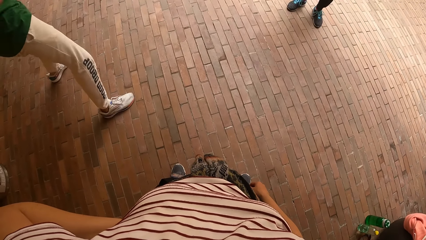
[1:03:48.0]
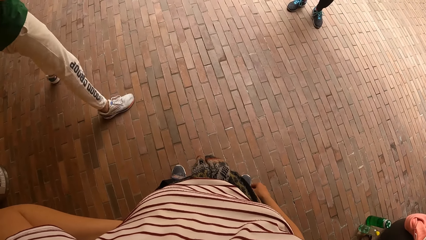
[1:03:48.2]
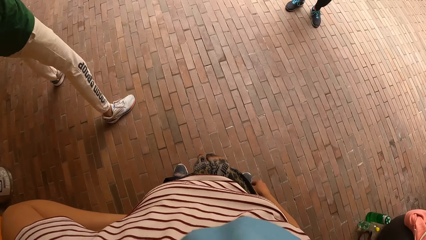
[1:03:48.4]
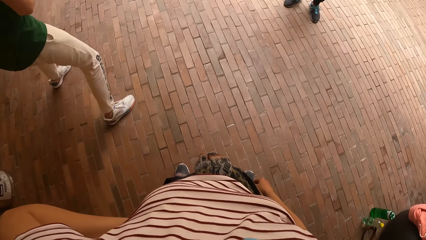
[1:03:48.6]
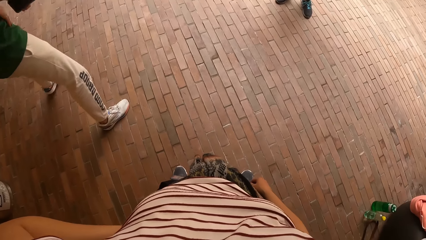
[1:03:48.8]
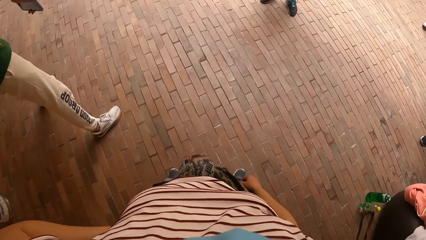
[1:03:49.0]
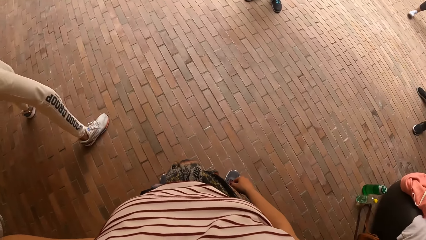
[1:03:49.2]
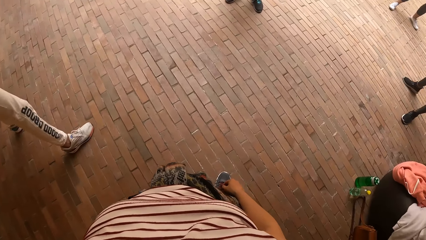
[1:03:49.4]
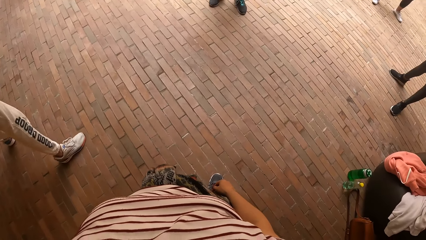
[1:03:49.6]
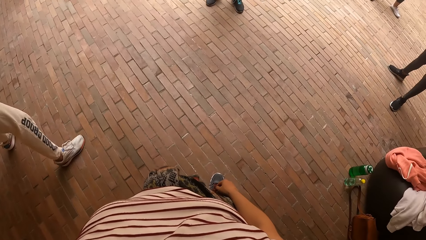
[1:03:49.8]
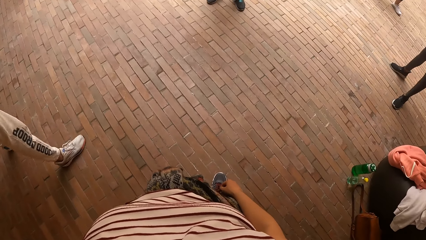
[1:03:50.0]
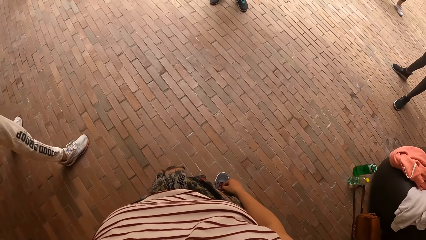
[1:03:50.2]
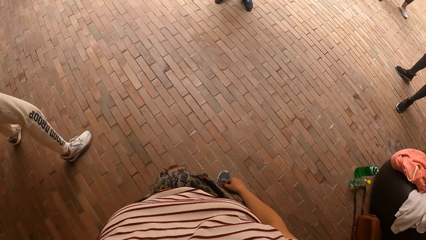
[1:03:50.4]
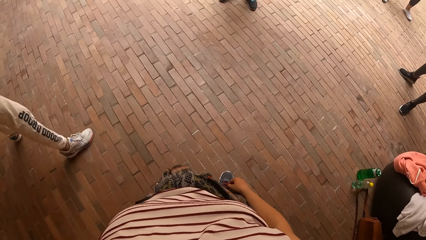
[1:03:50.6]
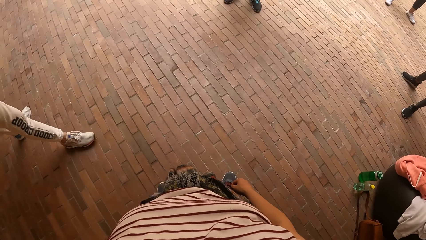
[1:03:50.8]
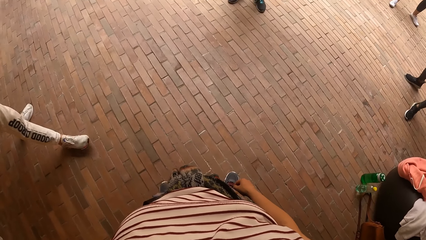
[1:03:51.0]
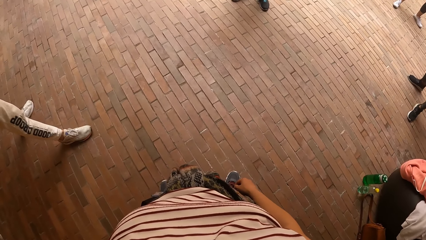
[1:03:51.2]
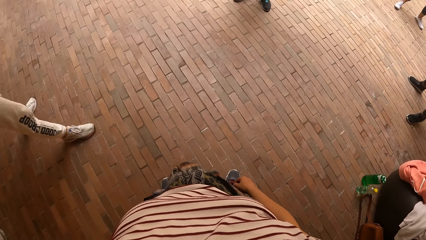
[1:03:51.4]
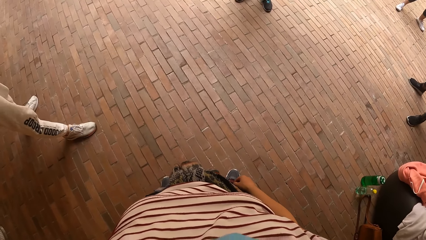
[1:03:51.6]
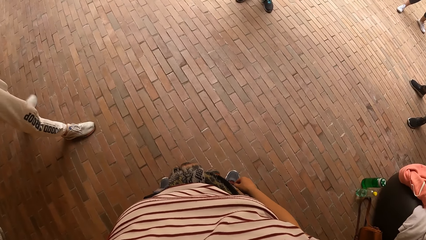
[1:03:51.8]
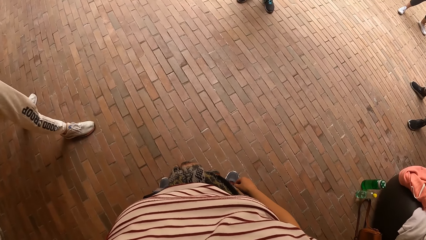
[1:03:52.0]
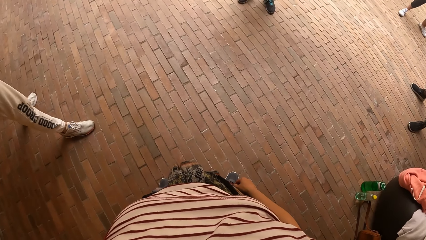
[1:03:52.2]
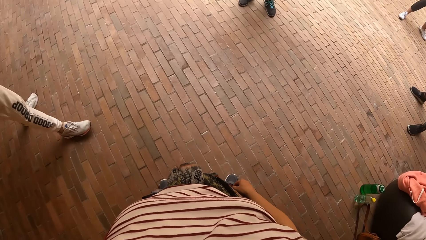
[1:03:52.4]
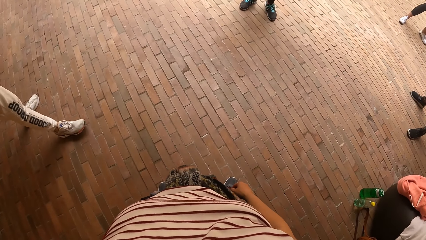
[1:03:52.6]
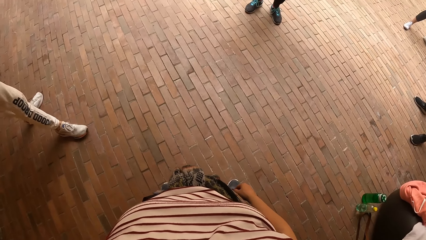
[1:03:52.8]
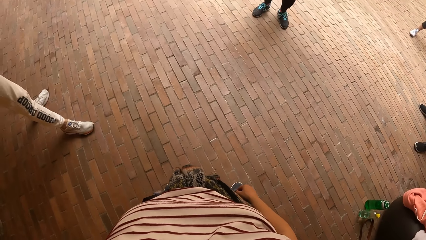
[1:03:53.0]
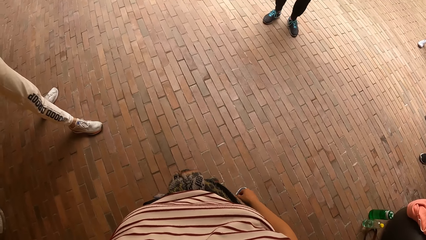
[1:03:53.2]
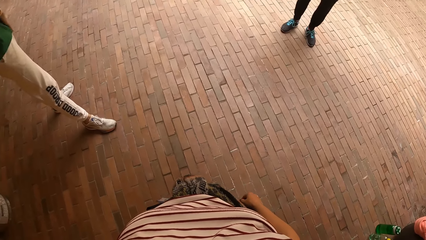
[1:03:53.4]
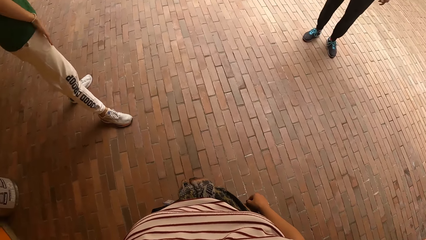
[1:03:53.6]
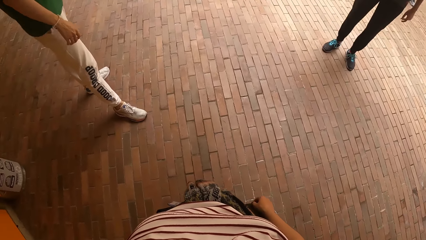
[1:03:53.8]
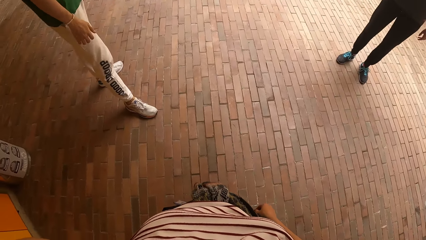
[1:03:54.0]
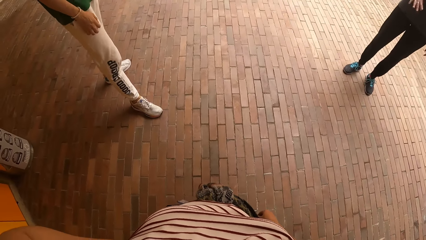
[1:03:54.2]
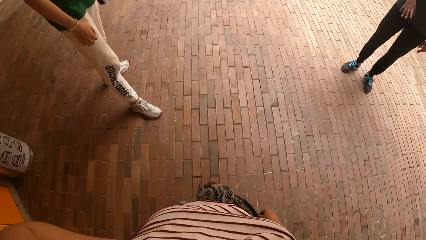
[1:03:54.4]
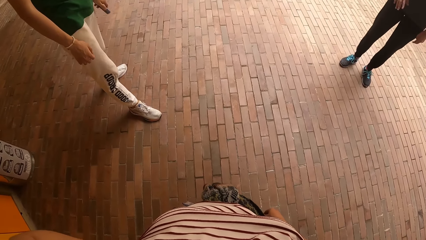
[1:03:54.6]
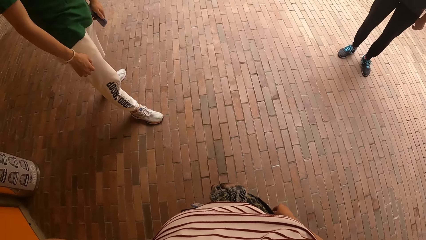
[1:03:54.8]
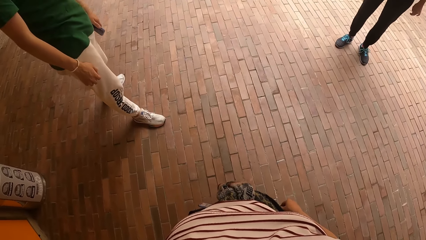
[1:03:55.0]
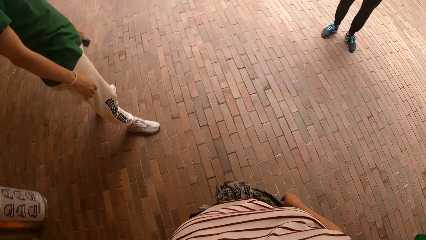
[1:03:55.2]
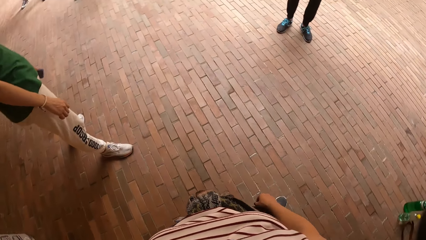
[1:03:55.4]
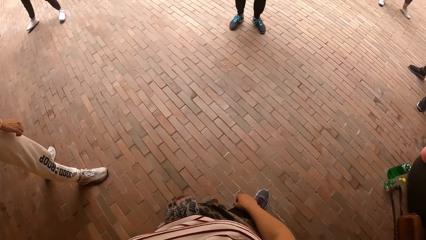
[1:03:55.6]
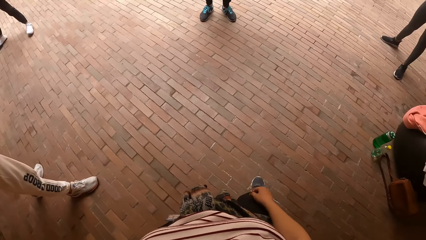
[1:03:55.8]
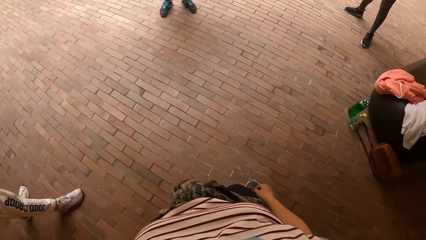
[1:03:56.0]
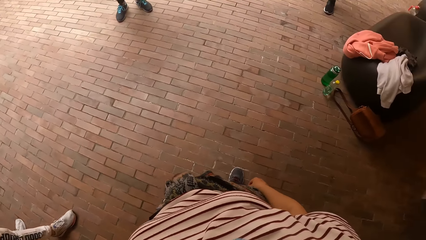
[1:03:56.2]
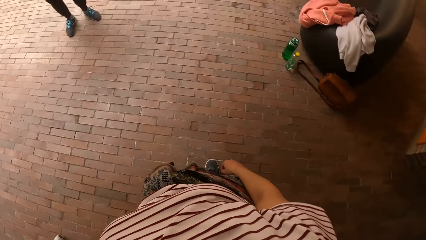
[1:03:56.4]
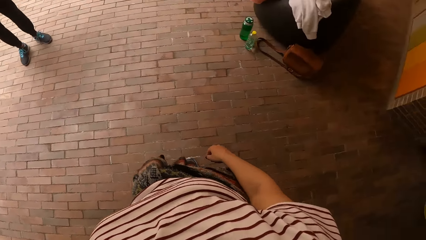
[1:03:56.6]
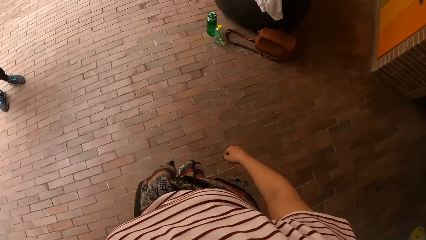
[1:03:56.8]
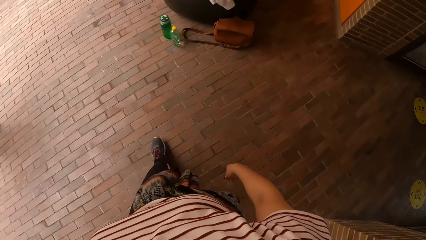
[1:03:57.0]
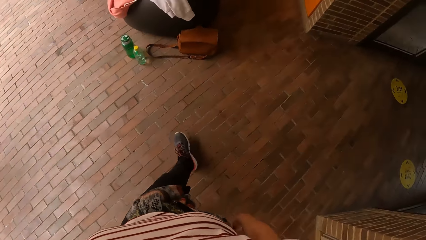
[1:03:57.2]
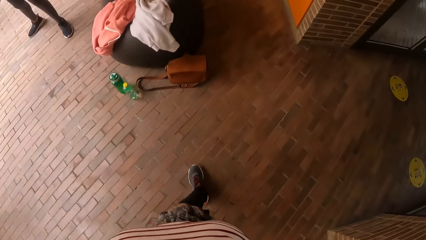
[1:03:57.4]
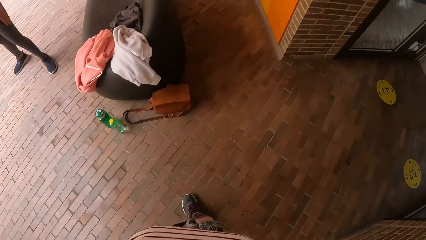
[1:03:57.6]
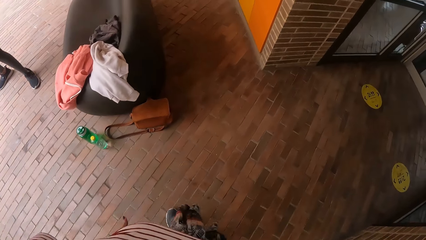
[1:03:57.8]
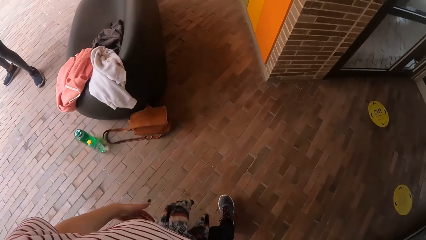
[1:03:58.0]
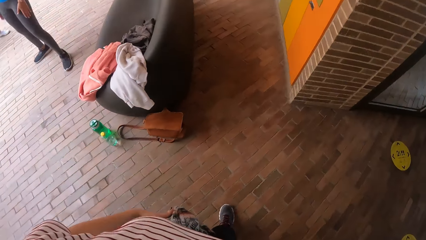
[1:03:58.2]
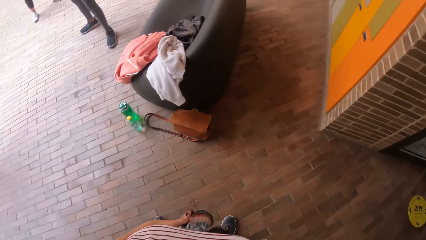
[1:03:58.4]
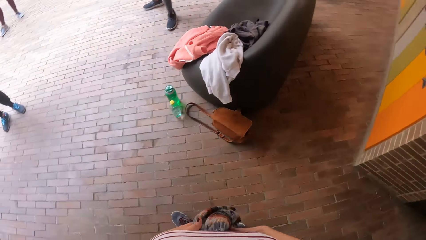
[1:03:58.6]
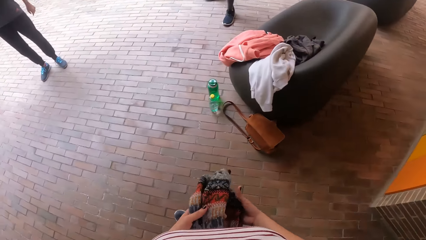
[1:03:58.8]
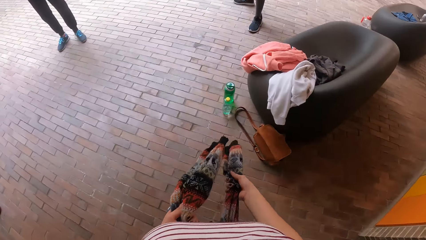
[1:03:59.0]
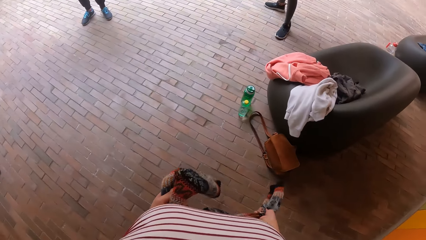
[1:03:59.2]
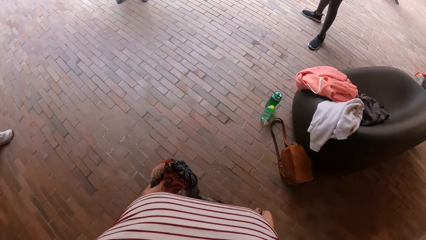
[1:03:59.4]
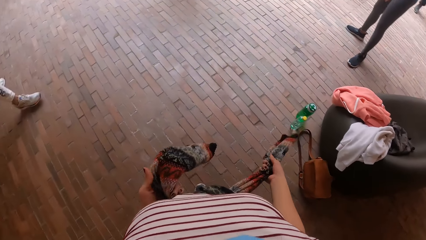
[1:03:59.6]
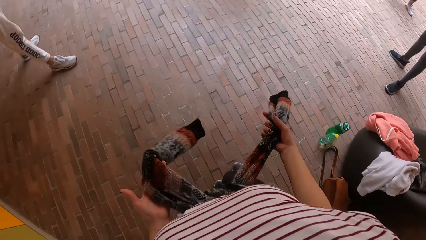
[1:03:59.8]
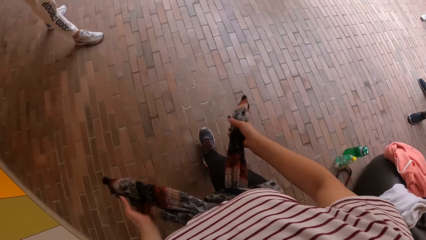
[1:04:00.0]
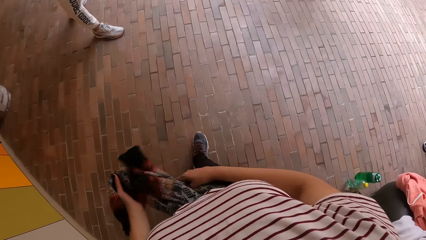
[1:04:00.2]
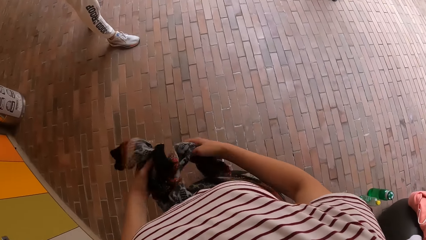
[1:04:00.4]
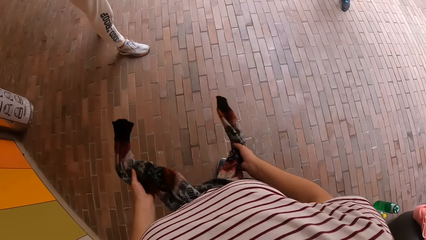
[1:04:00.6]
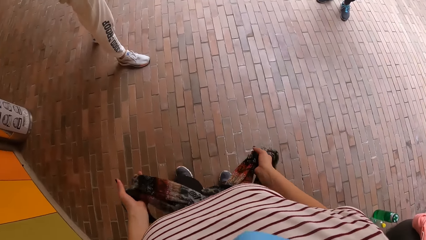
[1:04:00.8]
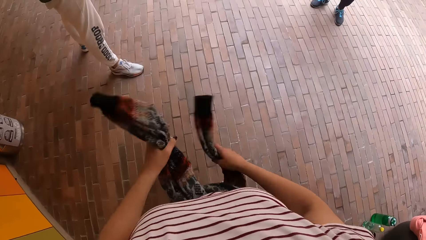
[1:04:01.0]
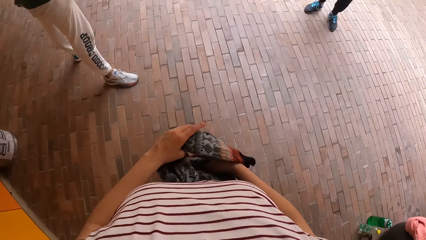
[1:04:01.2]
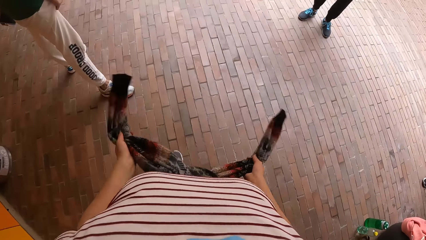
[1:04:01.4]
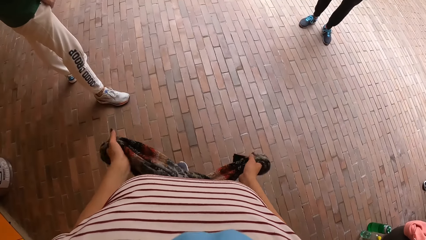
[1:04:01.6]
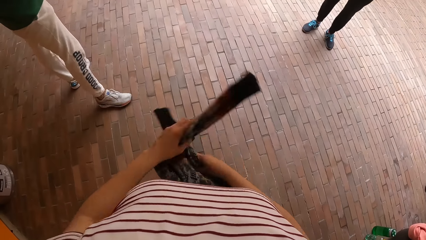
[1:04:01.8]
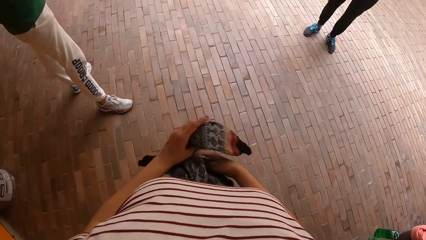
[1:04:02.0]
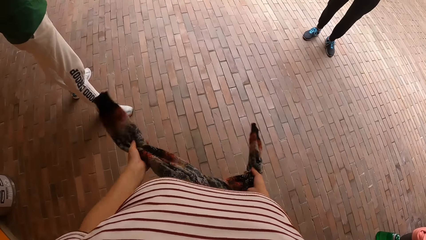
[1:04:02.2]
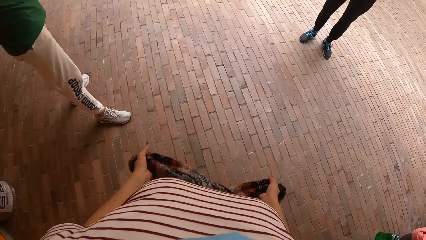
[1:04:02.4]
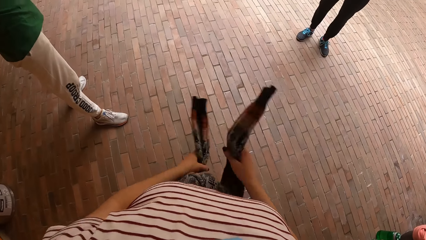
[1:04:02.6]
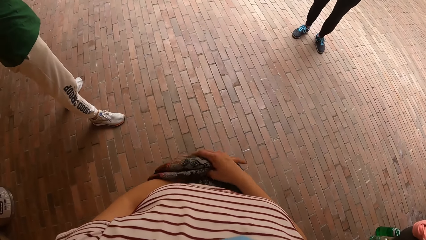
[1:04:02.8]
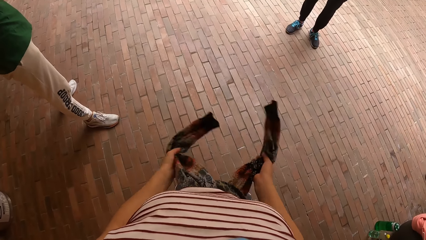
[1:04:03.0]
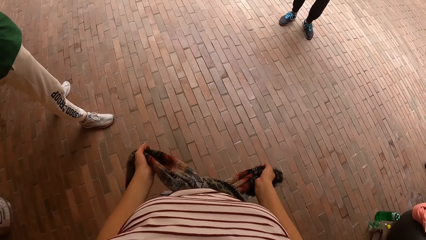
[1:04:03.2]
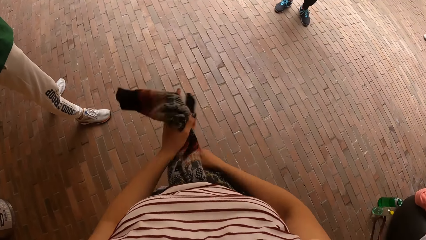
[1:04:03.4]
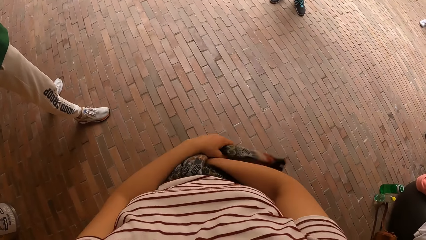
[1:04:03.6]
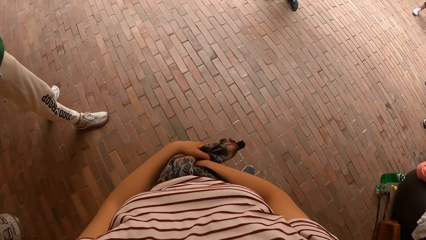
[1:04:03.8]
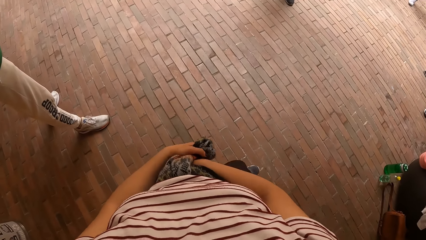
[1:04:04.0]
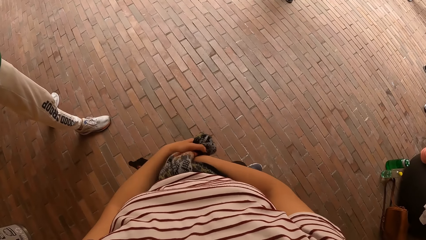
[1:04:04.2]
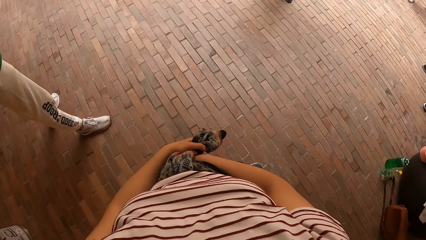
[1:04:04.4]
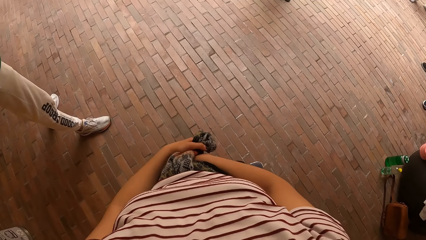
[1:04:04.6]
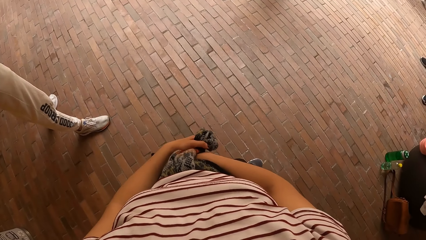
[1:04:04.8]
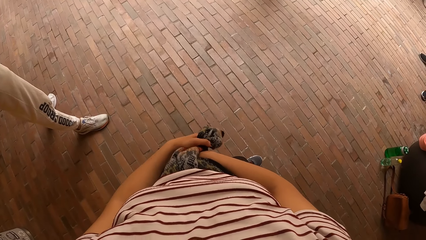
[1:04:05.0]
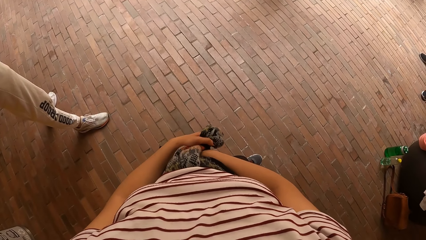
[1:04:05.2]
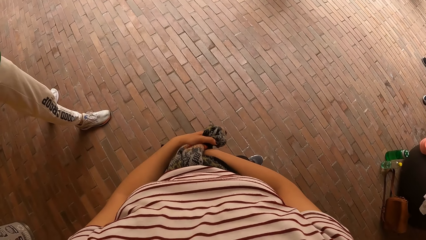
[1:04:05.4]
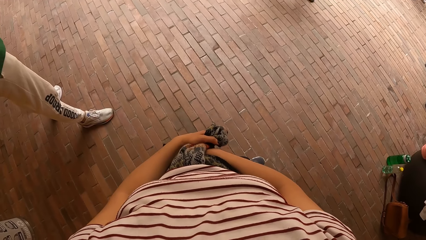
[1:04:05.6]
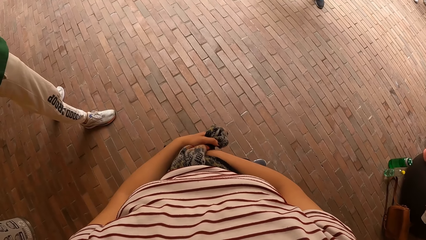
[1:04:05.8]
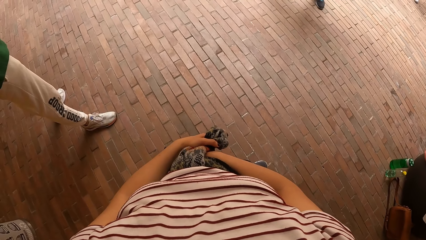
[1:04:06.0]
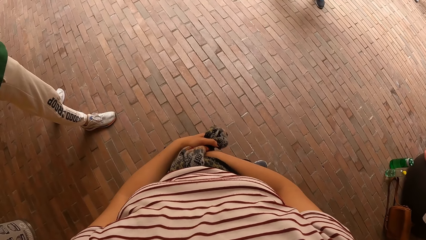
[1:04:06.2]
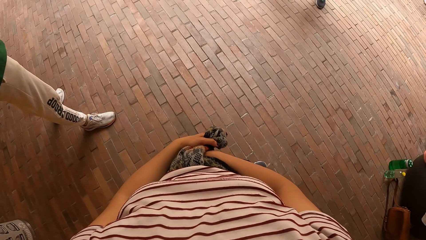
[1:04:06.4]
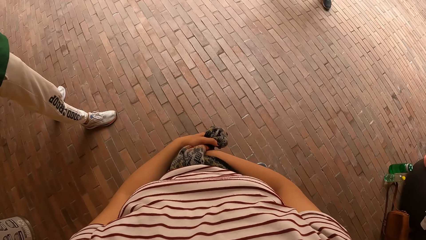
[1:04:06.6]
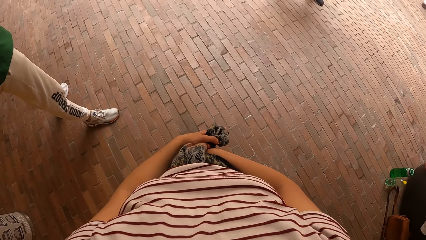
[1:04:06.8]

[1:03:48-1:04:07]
The camera wearer walks around. She tightens a cardigan on her waist with both hands. She pulls the sweater on her waist. She walks around. She flips the sleeves of the cardigan on her waist with both hands. She looks around.
